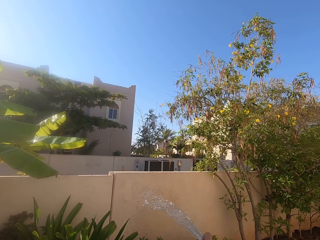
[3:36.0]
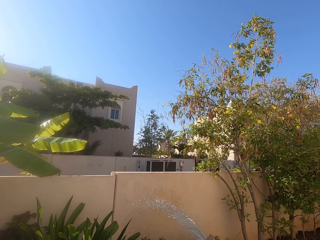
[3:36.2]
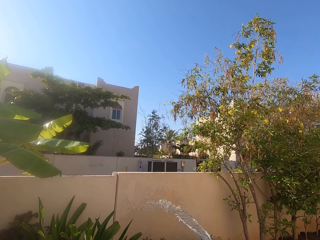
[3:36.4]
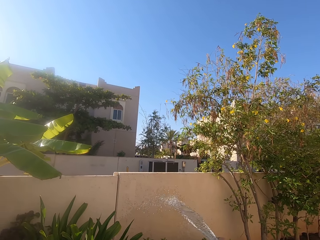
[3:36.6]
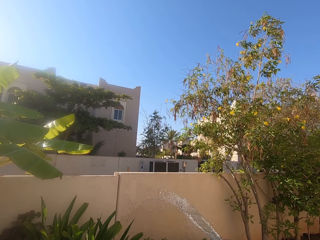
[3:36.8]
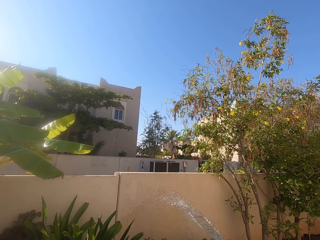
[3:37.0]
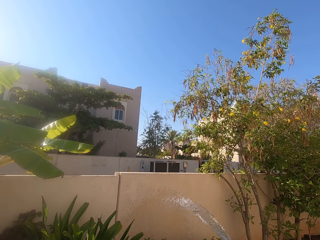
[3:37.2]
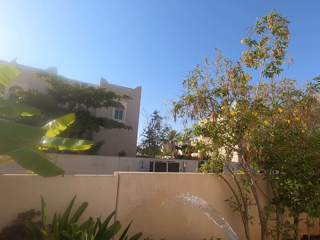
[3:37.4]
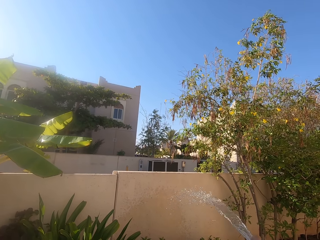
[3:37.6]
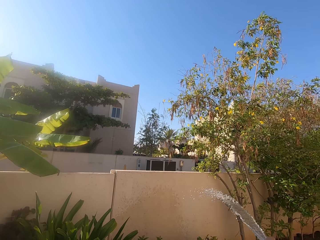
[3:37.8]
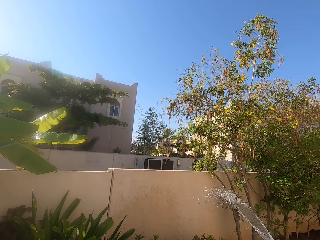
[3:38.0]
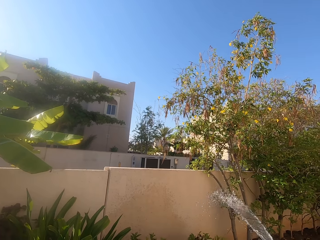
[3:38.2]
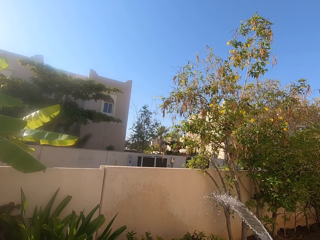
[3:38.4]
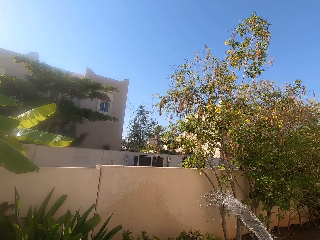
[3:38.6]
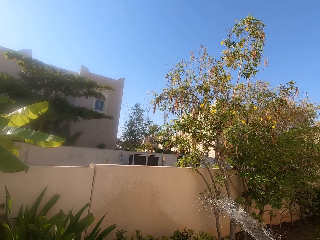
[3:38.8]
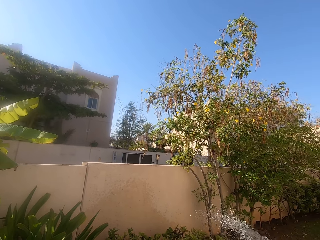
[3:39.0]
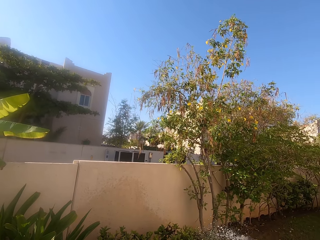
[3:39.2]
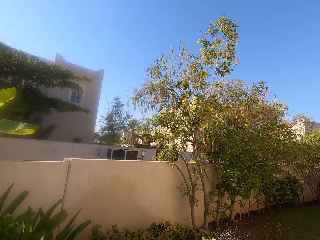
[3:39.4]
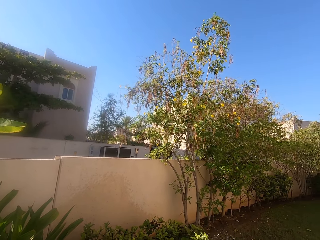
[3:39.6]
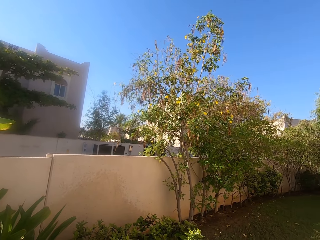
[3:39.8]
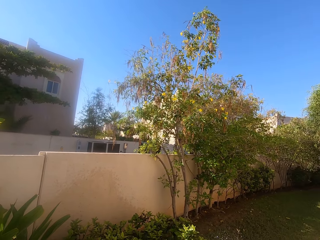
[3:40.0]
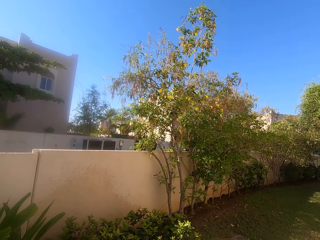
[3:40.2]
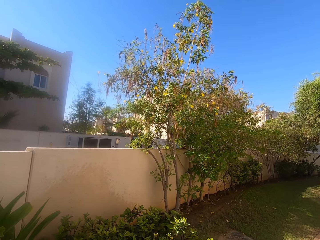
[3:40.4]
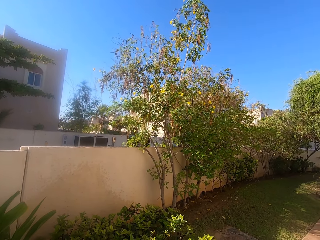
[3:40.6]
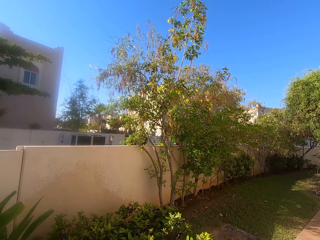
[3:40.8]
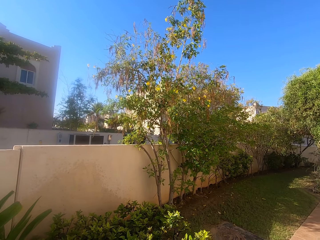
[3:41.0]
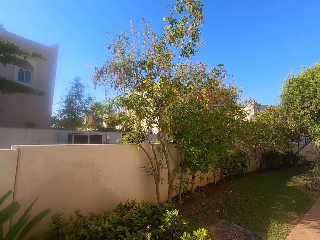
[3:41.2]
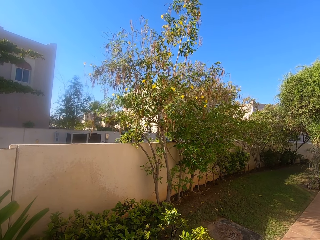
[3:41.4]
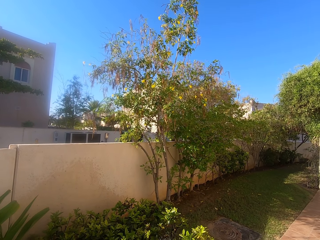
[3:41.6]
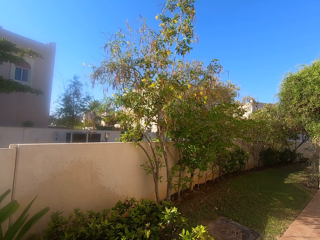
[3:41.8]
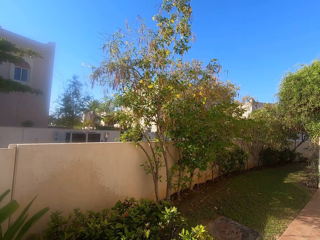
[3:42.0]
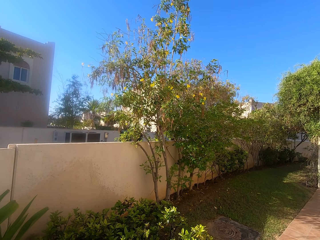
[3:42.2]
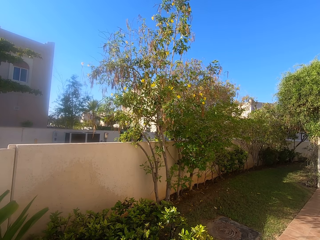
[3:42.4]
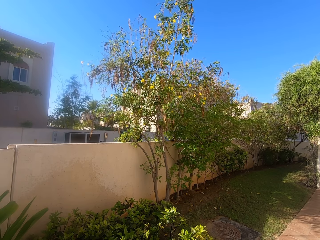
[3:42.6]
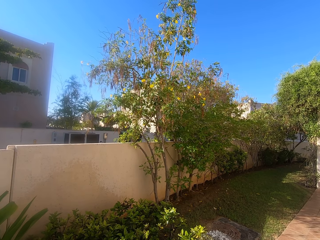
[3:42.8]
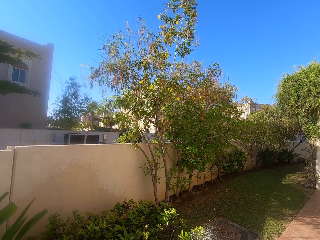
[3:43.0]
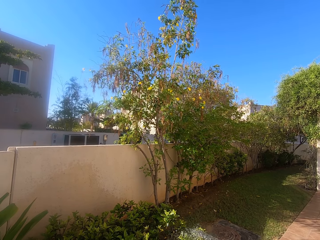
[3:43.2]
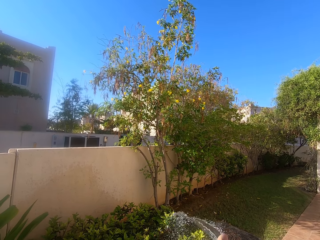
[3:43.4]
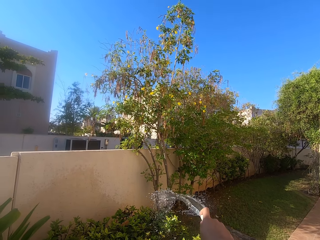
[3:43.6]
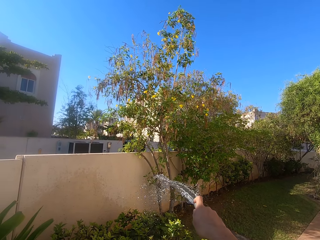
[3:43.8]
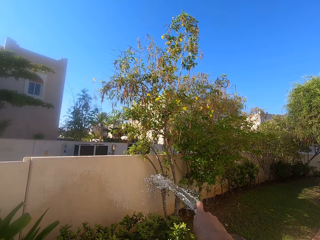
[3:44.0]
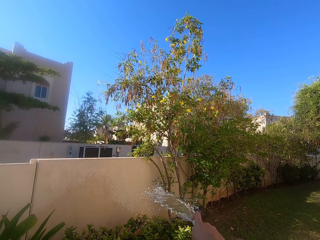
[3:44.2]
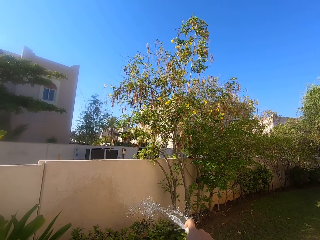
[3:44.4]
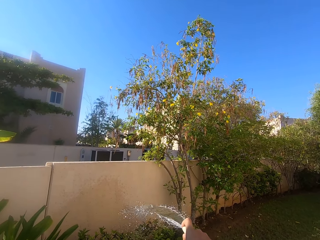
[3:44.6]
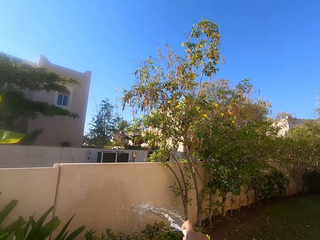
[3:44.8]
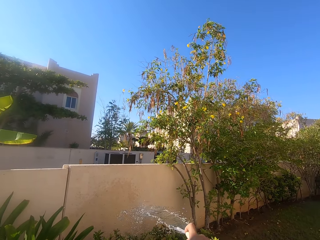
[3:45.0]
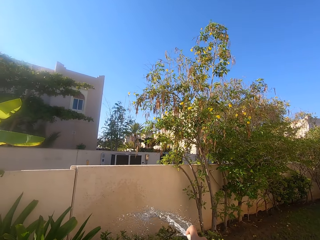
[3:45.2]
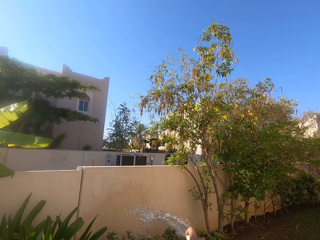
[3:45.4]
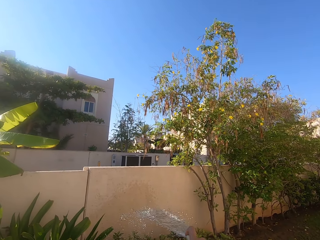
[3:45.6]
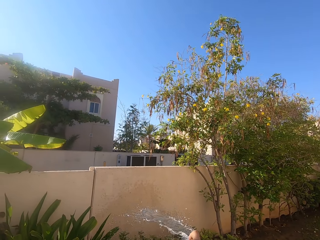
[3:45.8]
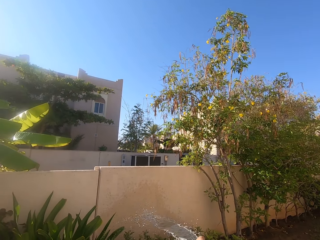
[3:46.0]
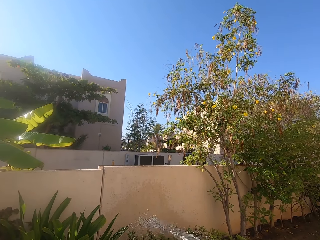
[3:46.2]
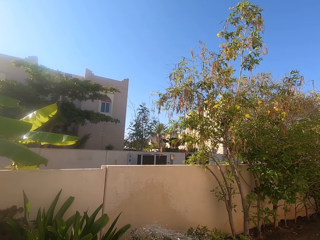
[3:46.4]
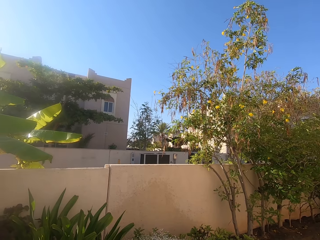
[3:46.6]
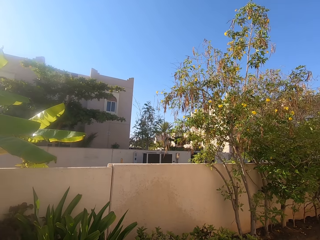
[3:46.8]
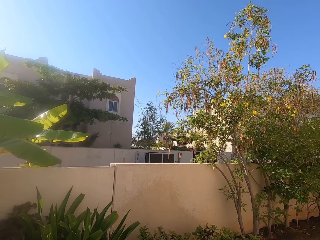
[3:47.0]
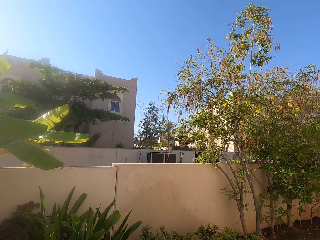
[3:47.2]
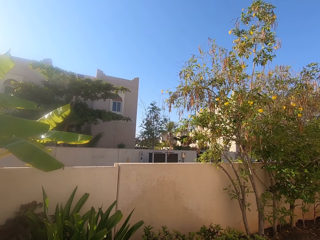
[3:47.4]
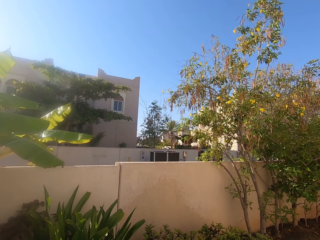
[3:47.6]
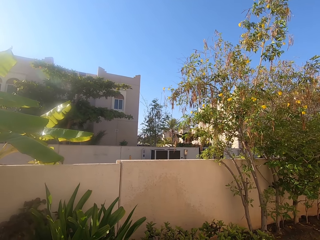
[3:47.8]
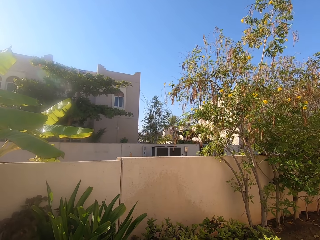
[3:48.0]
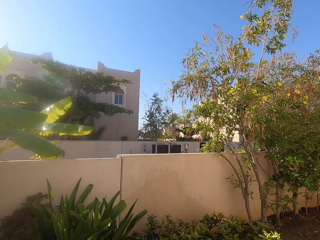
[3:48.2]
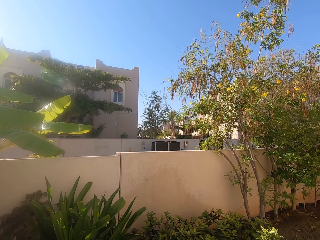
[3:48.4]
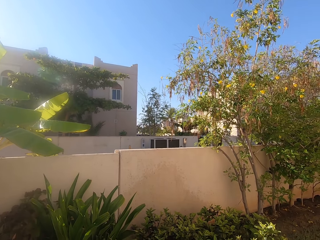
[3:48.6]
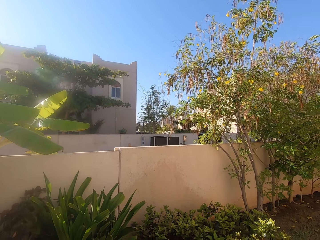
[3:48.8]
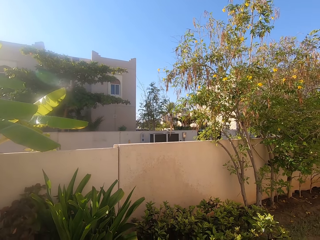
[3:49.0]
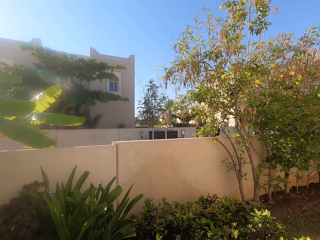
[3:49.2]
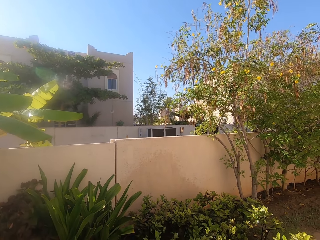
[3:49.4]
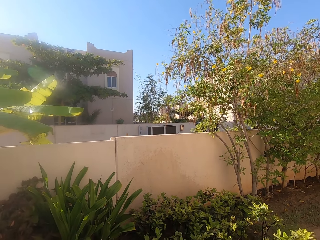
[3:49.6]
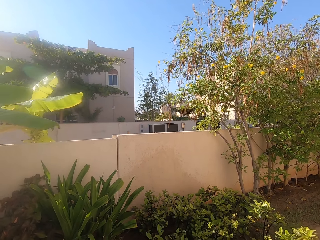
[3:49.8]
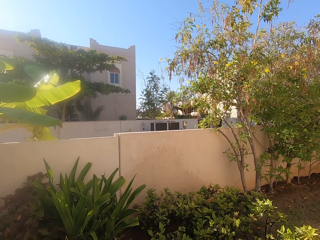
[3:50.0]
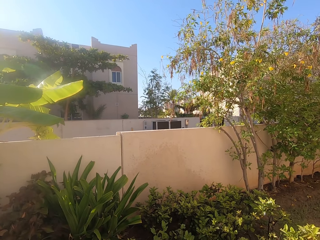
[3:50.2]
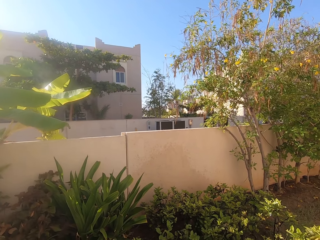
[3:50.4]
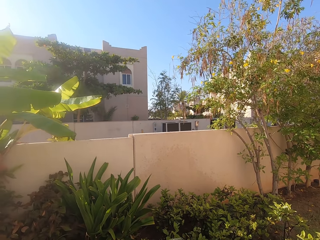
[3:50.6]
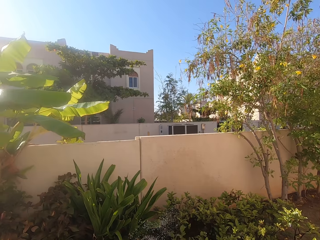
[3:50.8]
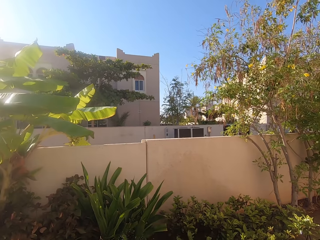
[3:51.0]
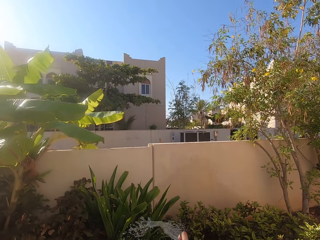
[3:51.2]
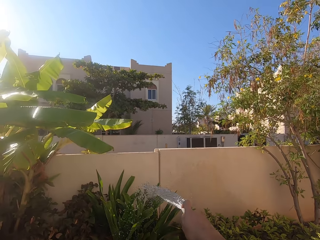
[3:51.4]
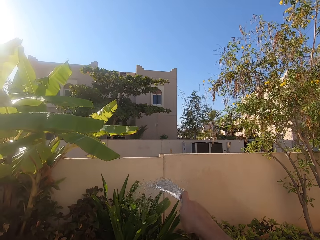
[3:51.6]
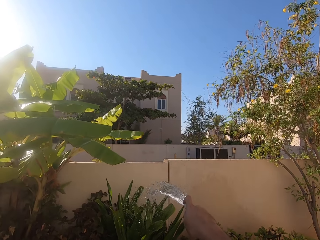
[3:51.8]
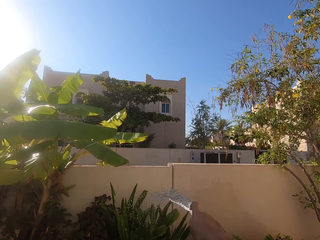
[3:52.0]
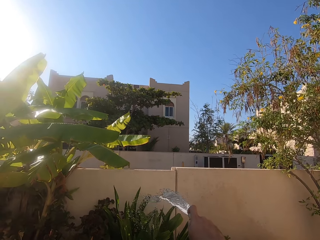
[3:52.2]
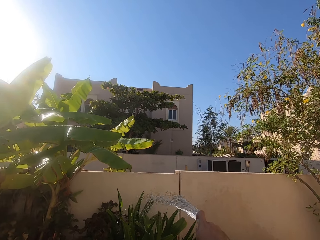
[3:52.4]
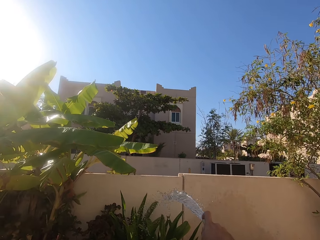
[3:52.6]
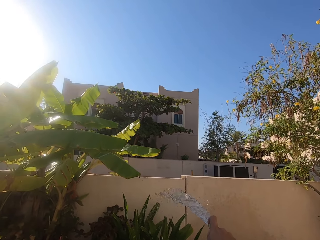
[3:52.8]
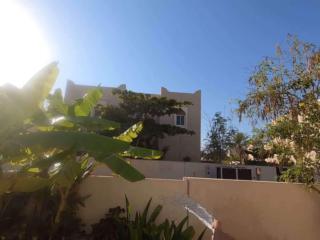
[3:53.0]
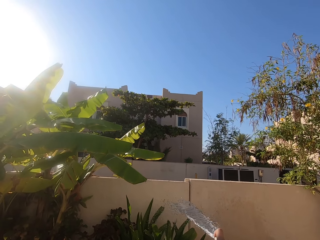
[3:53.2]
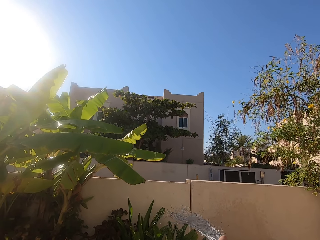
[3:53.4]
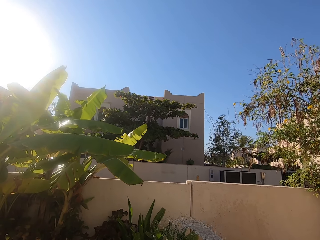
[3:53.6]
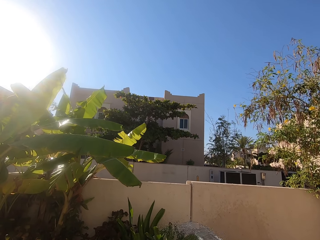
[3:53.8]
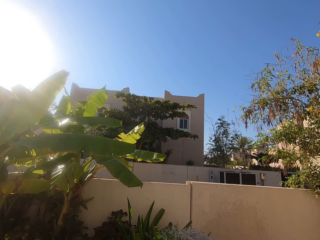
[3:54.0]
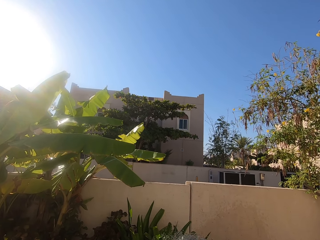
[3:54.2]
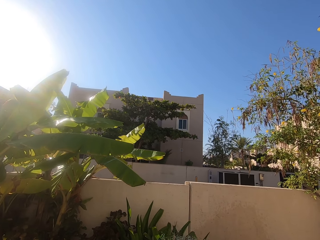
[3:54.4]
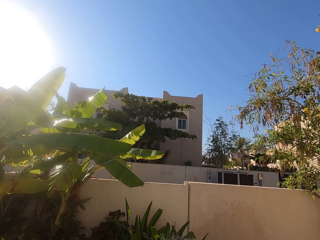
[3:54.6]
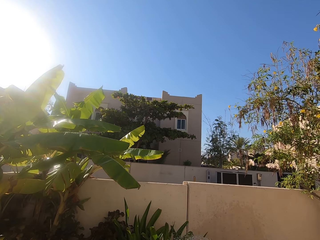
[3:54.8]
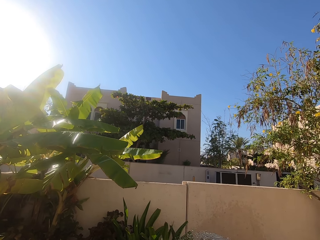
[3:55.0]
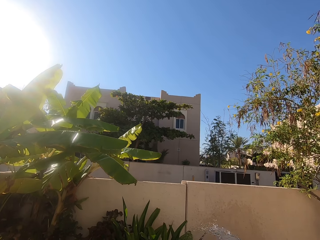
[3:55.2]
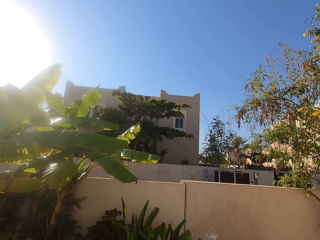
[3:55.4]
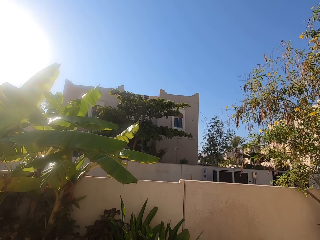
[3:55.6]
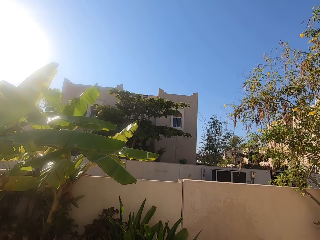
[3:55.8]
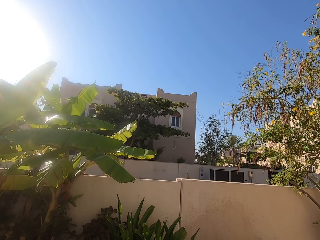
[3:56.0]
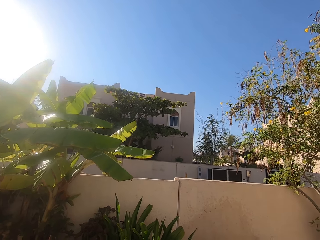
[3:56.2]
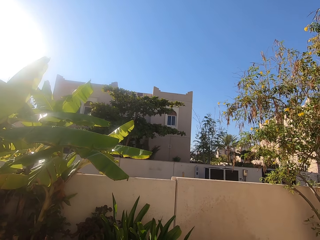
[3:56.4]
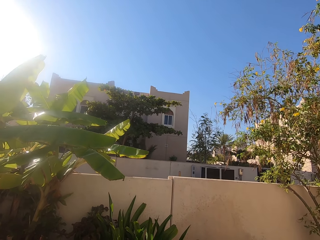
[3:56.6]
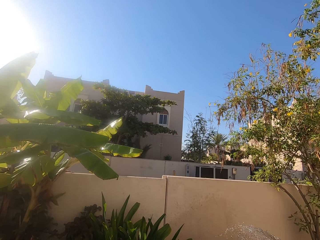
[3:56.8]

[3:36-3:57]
The camera wearer pours water on the perimeter wall. They water the plants near the perimeter wall.
